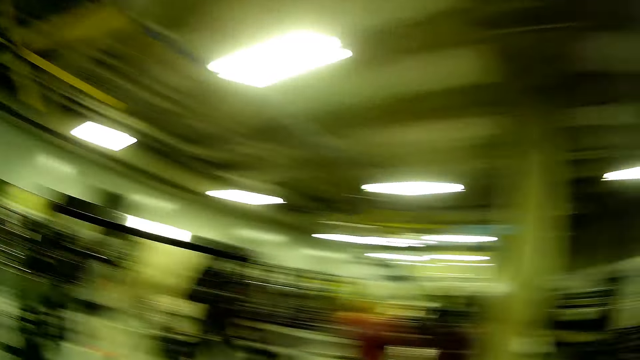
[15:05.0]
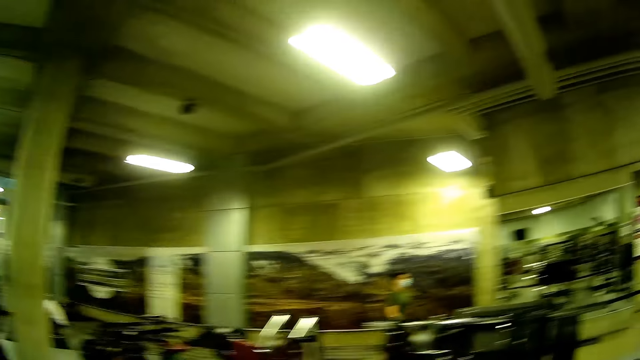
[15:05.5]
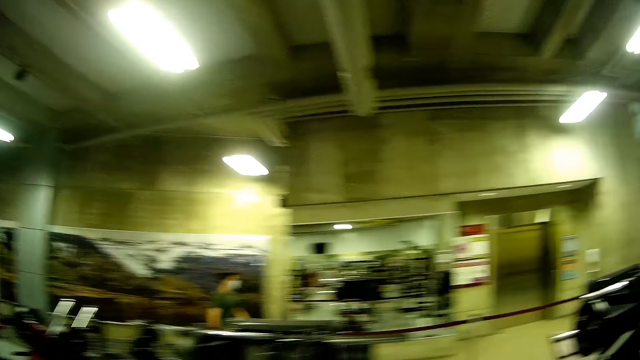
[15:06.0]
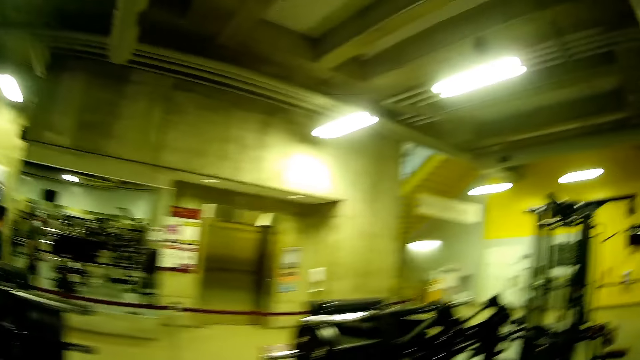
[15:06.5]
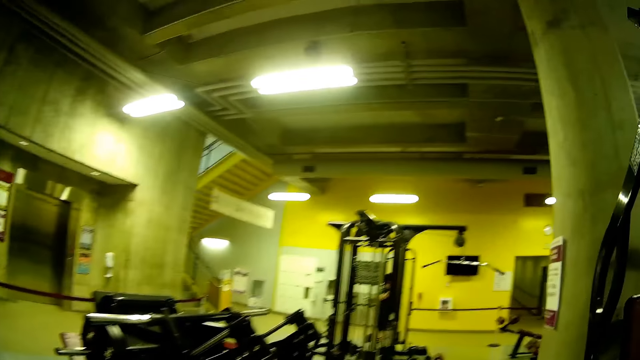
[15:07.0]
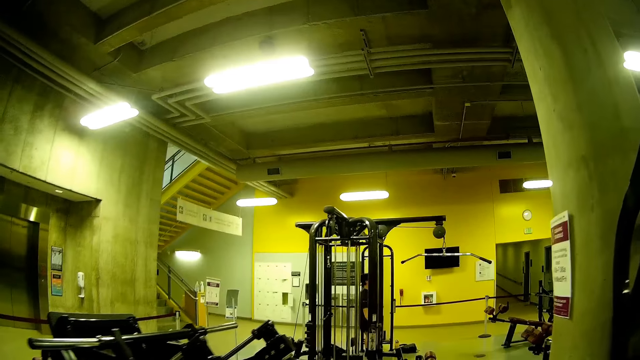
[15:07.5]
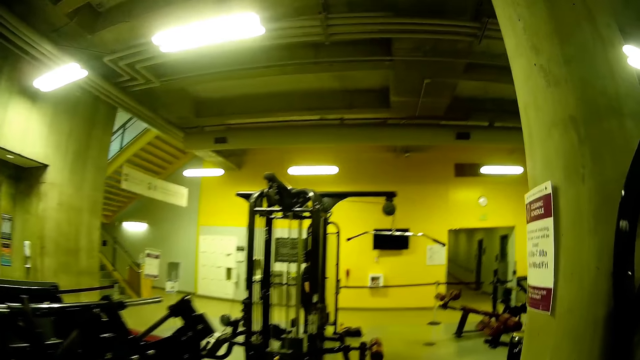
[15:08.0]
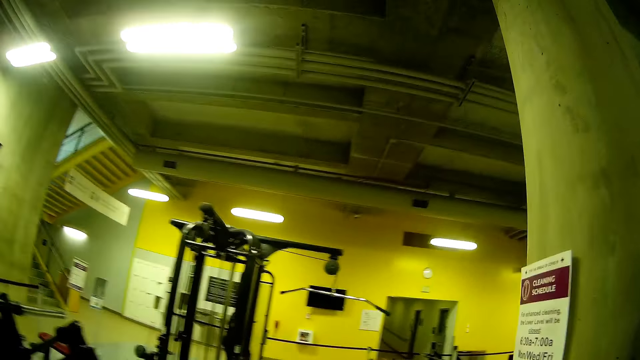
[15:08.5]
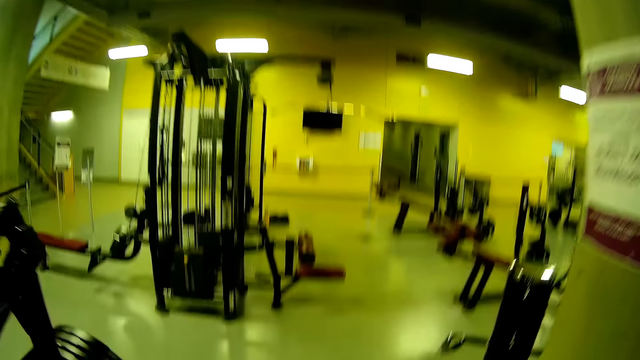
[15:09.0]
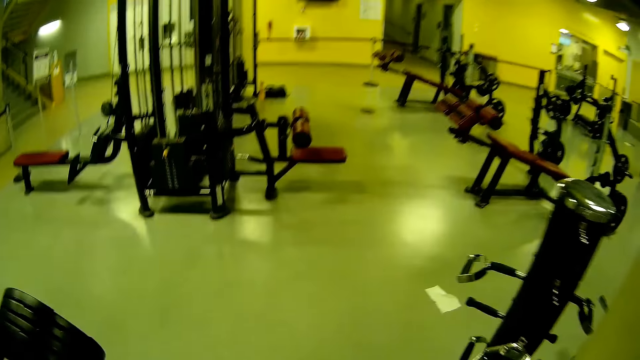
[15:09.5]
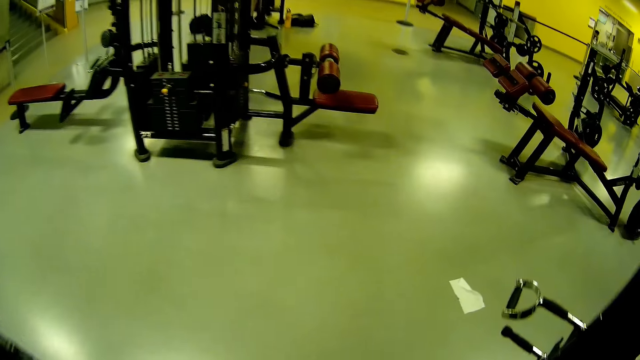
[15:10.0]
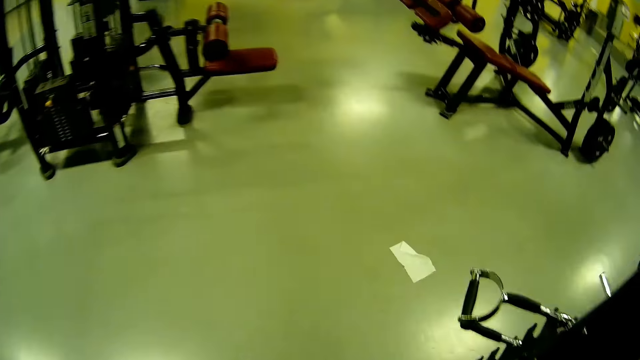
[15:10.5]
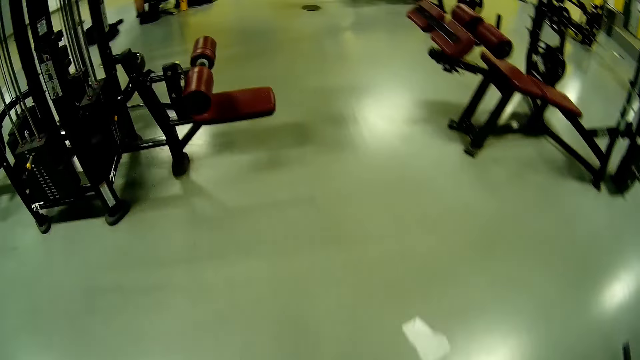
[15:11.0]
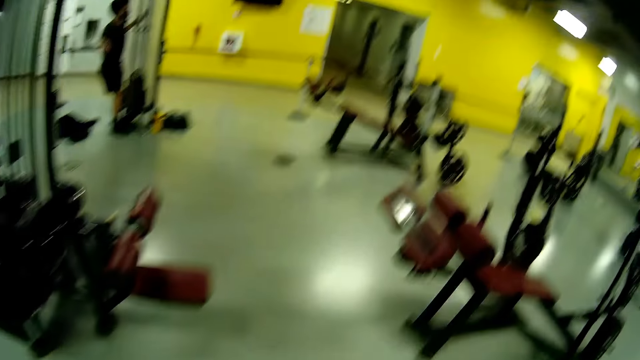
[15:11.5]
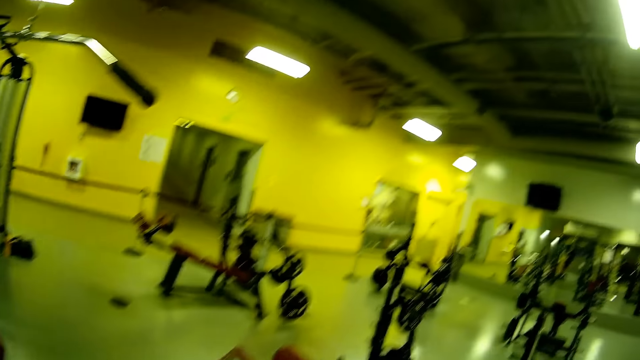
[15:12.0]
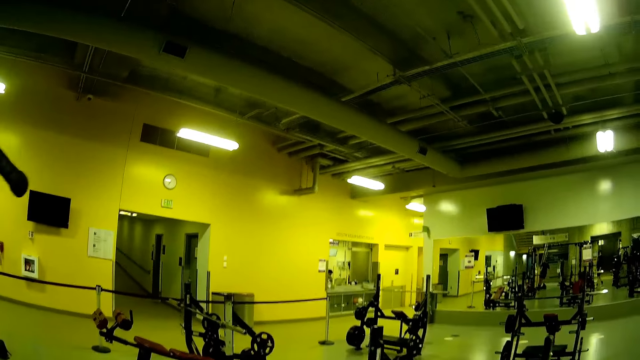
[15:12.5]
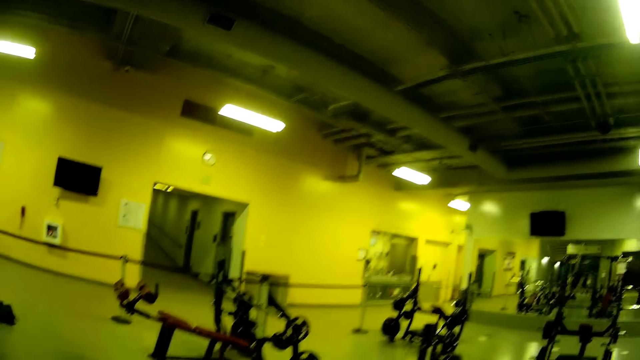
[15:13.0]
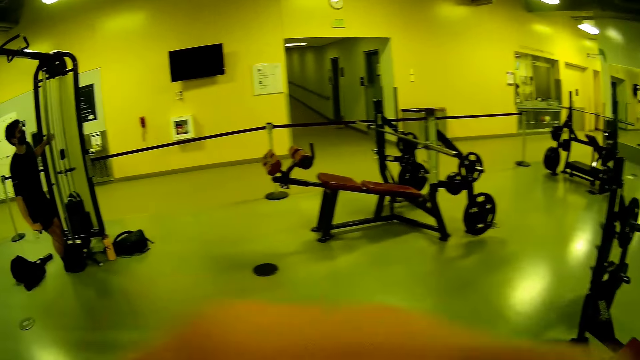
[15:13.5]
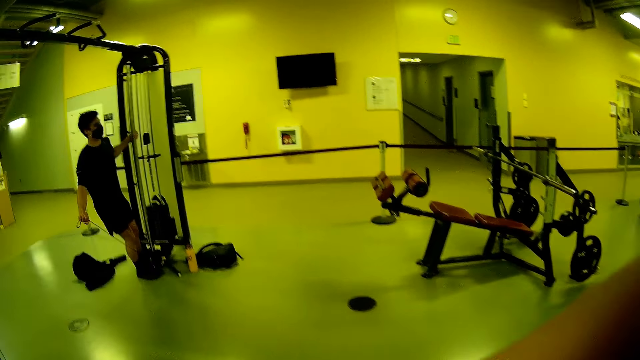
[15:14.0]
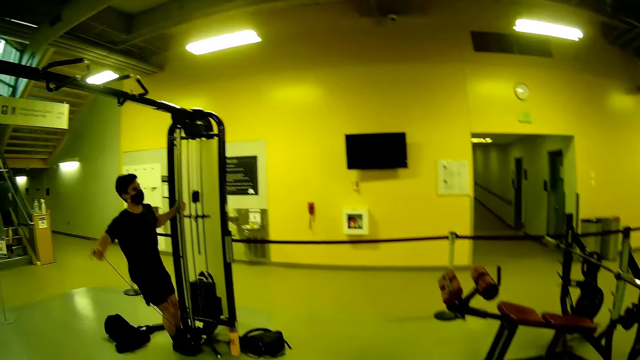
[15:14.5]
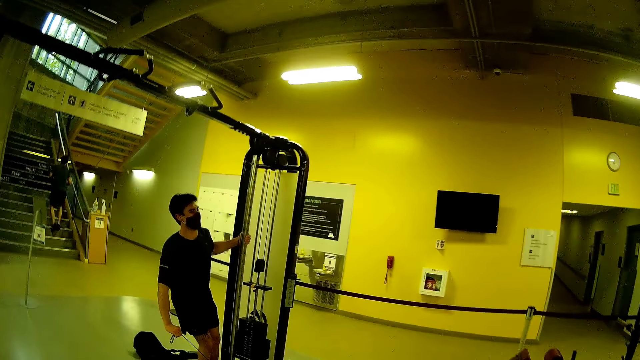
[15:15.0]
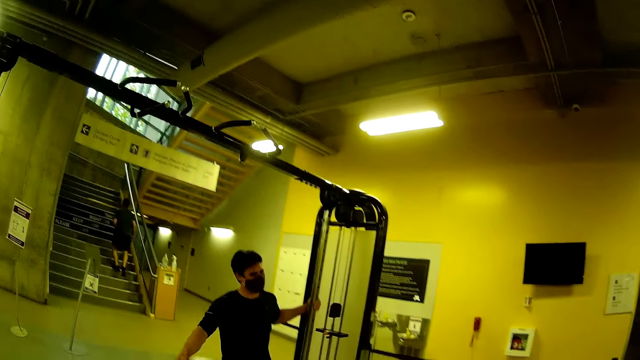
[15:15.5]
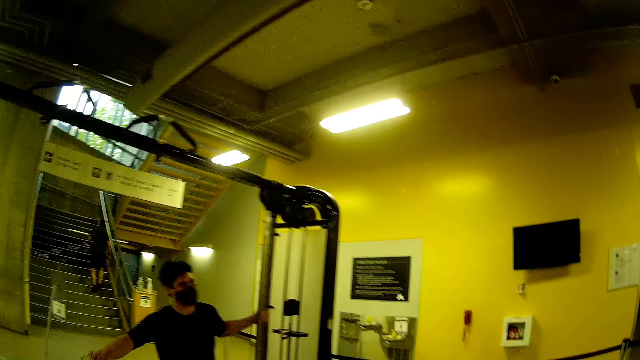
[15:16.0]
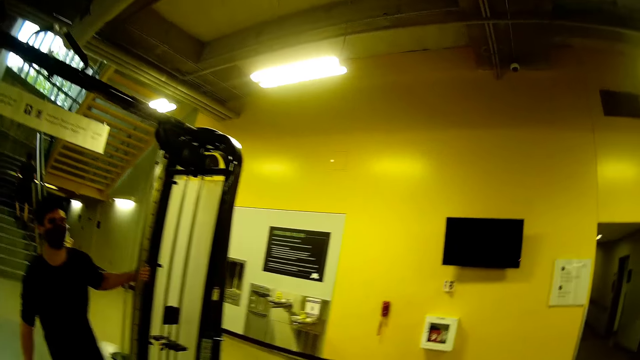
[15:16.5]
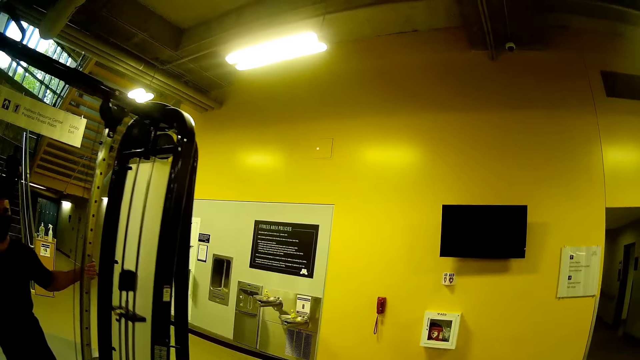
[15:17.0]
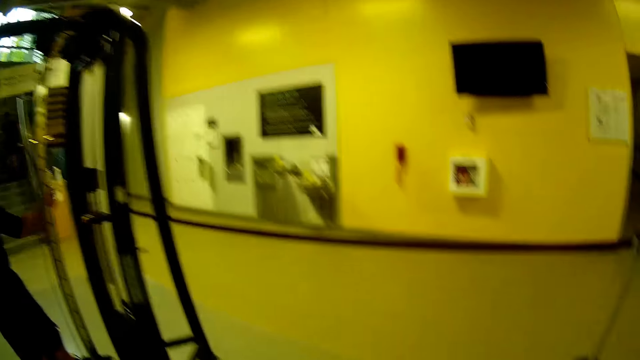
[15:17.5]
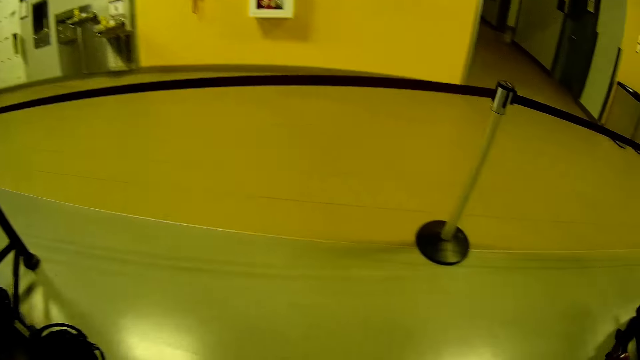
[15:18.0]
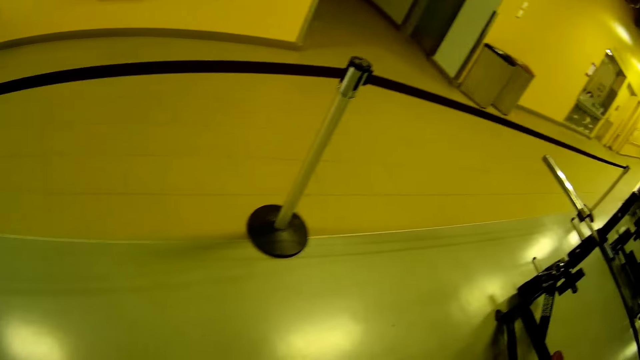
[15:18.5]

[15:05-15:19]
A man walks past the camera wearer. Another man exercises his arm with the cable biceps bar. The camera wearer walks around. They walk towards the other man. Another man moves the hand. Another man walks up the stairs. The camera wearer looks around.

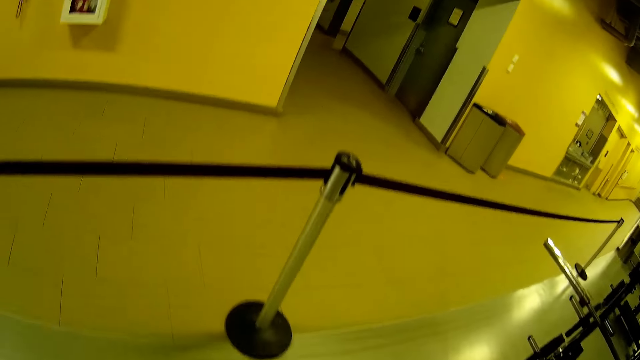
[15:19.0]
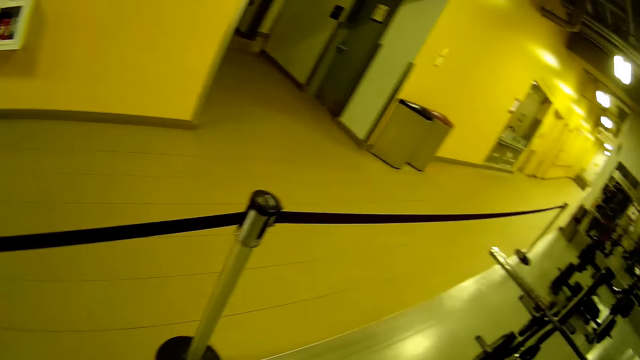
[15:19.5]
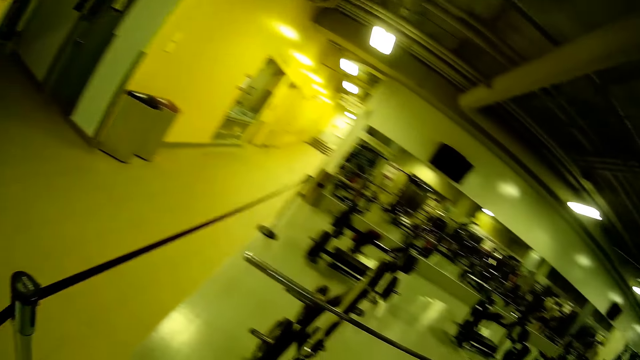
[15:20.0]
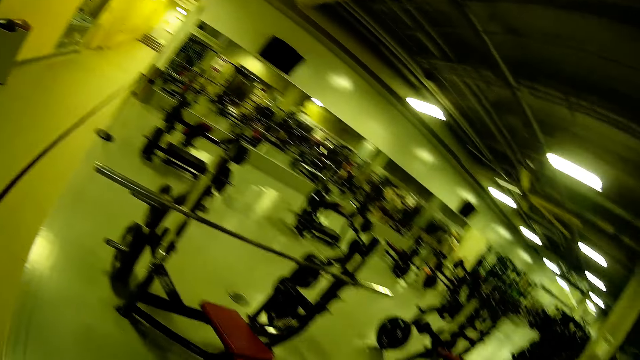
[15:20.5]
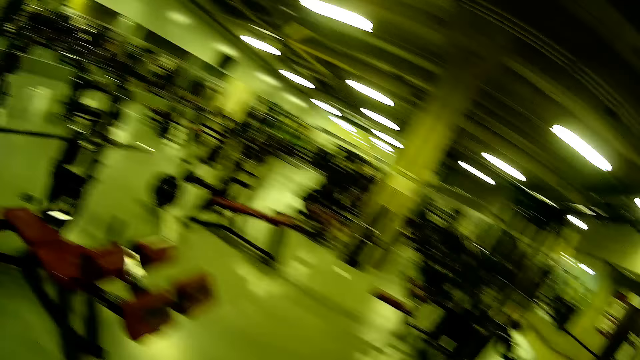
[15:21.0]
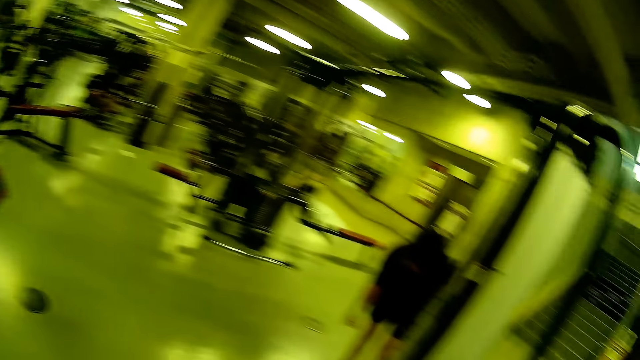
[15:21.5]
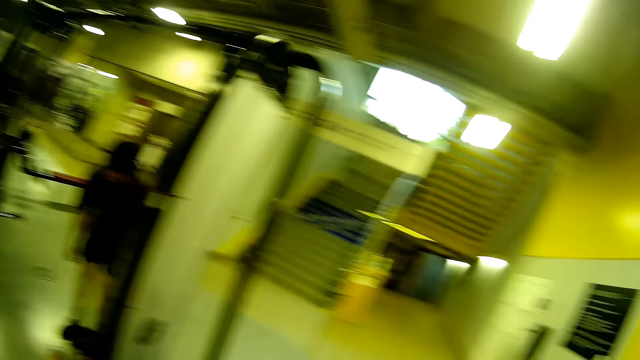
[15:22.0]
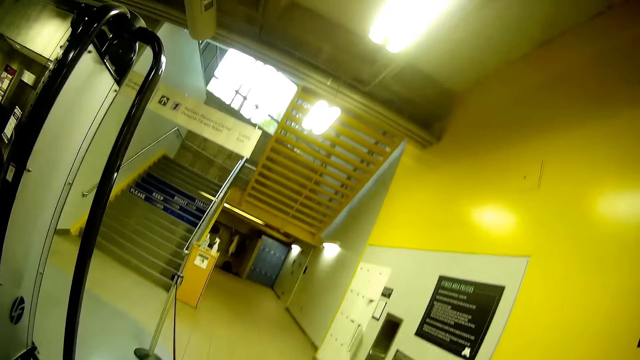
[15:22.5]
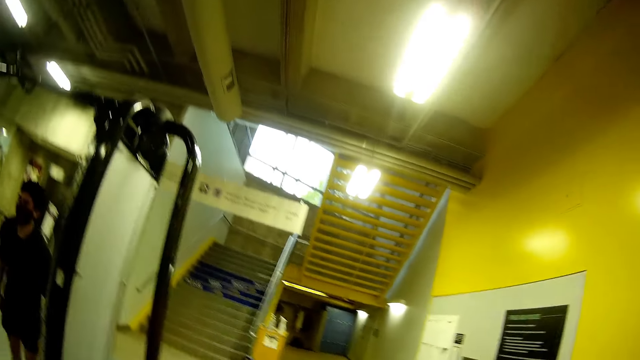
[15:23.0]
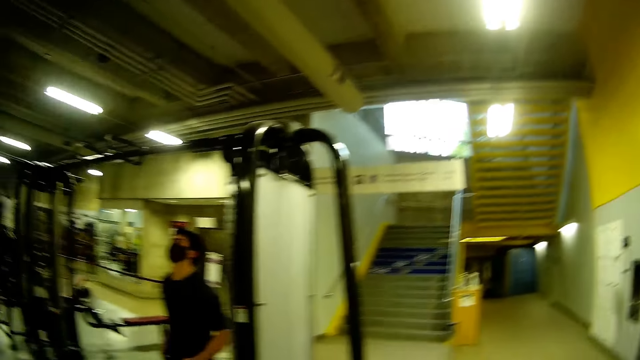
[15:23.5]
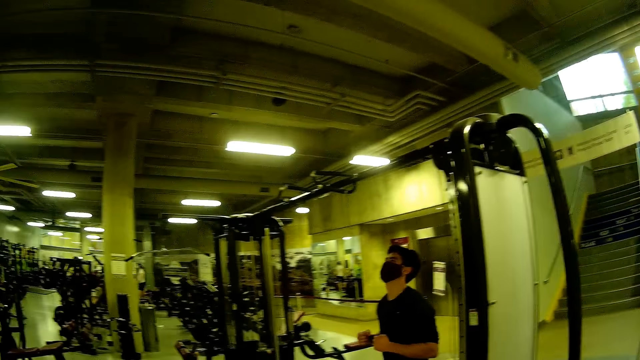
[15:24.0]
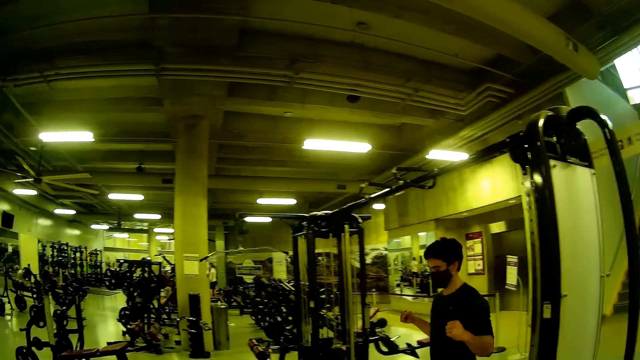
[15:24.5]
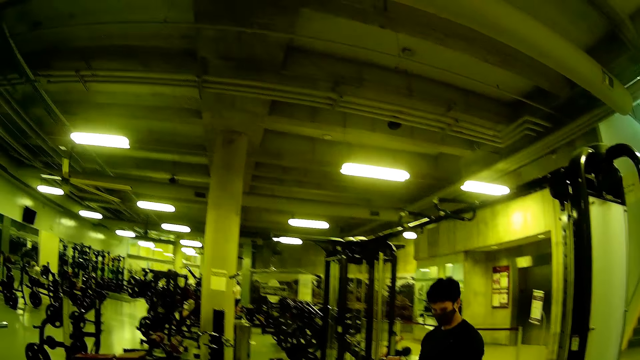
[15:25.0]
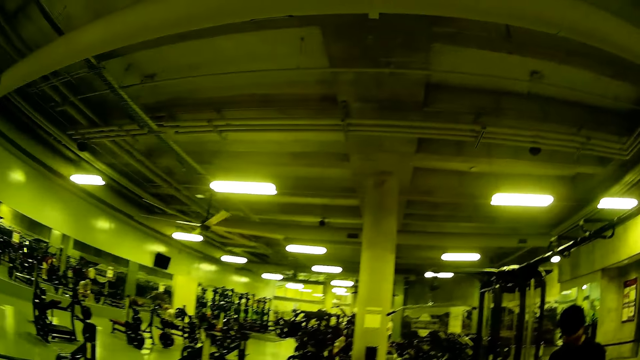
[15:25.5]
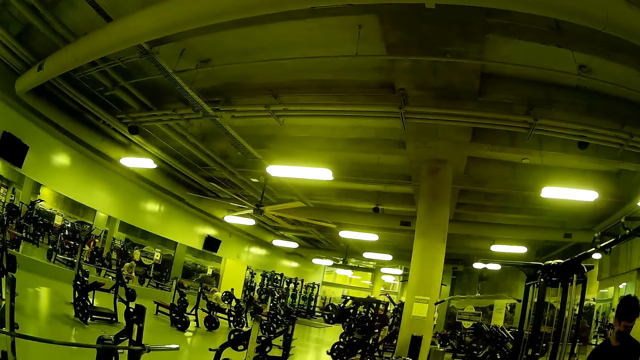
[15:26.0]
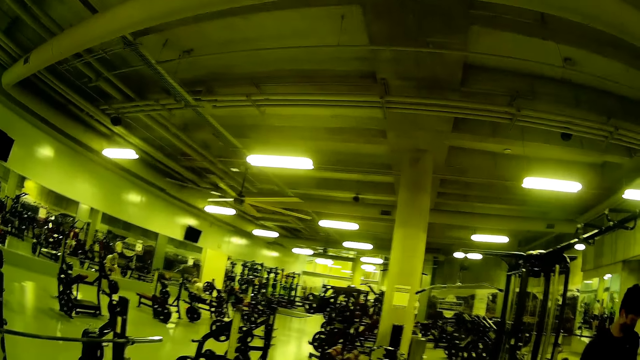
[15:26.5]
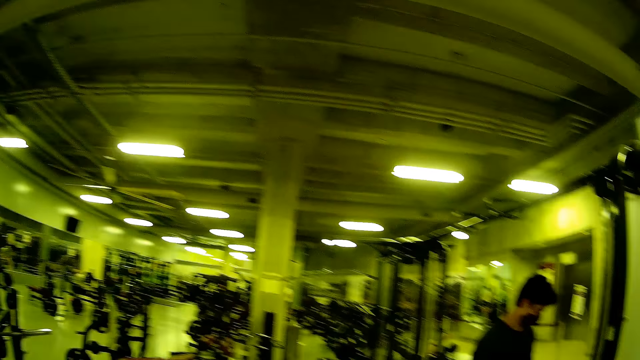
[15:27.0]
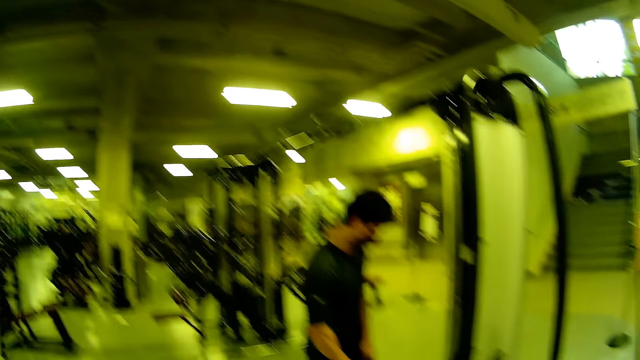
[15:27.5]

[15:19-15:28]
The camera wearer steps forward.
